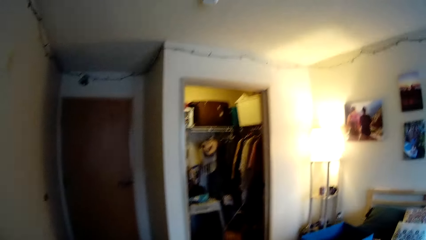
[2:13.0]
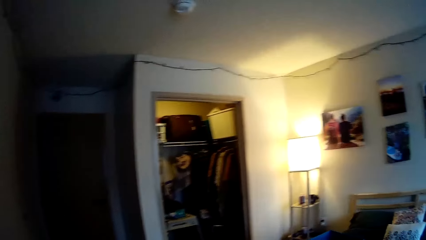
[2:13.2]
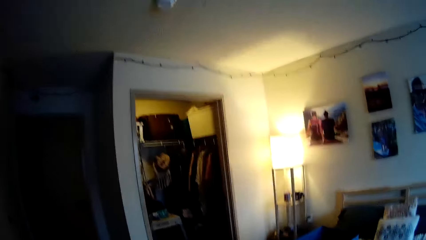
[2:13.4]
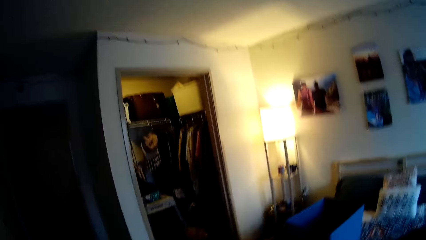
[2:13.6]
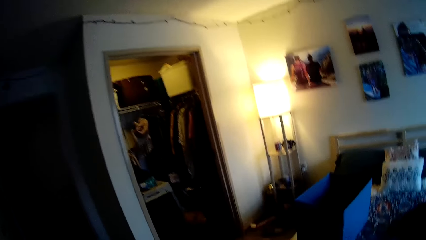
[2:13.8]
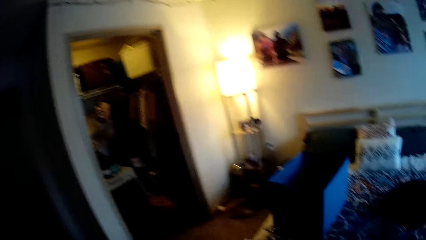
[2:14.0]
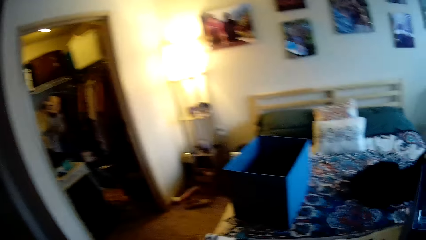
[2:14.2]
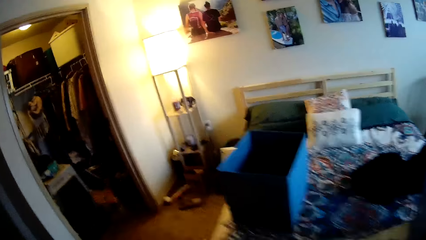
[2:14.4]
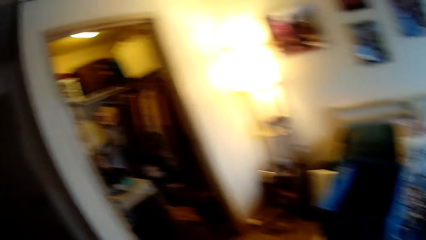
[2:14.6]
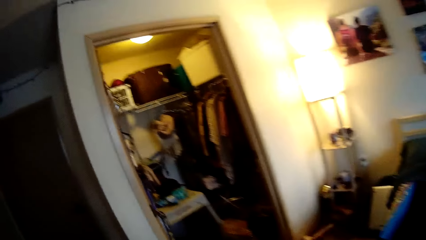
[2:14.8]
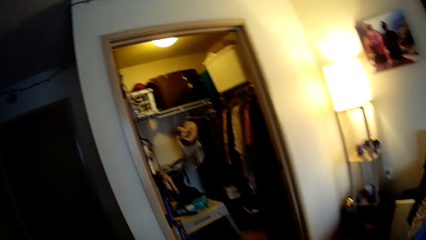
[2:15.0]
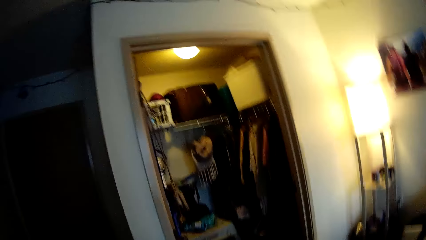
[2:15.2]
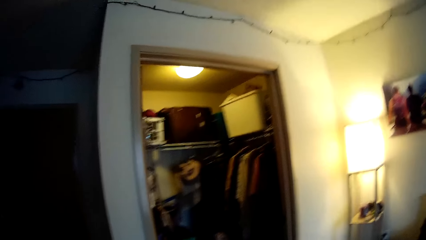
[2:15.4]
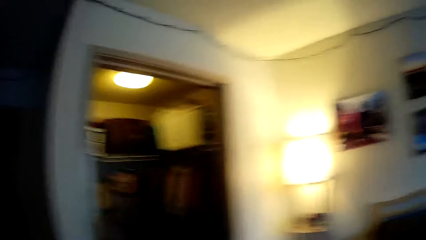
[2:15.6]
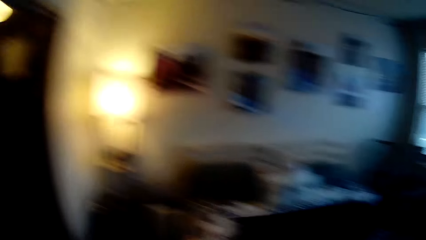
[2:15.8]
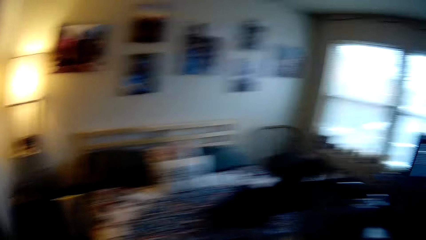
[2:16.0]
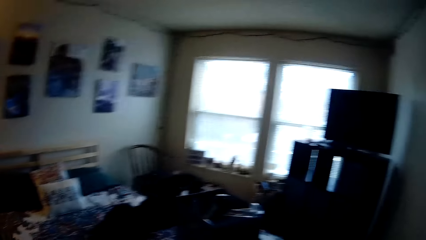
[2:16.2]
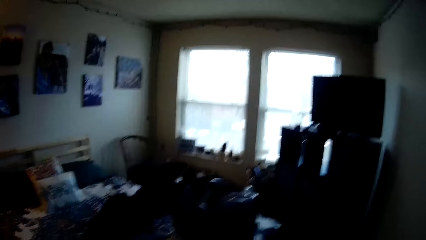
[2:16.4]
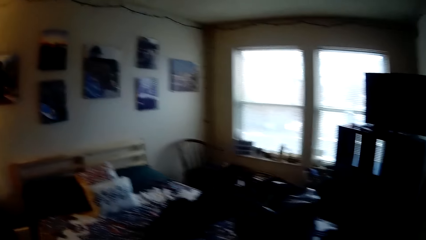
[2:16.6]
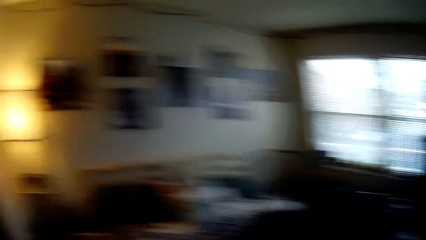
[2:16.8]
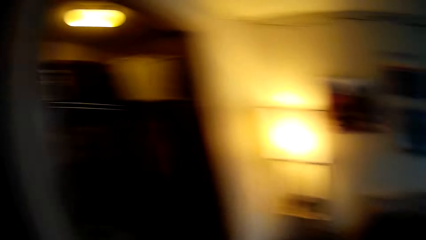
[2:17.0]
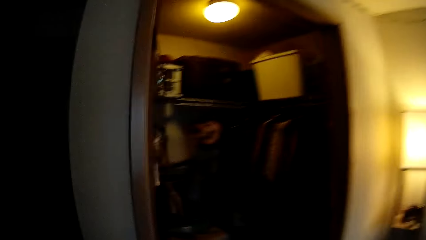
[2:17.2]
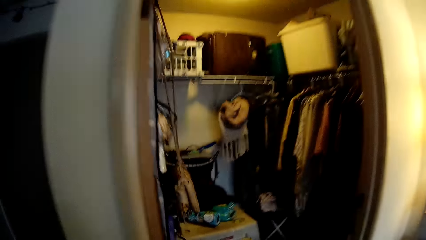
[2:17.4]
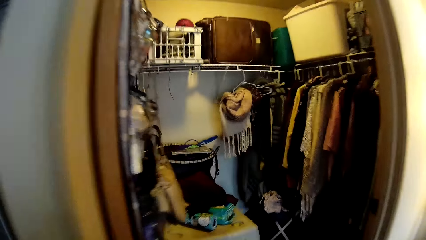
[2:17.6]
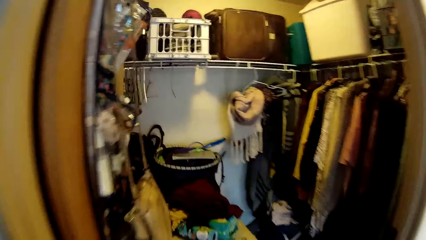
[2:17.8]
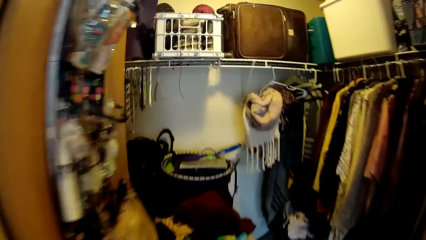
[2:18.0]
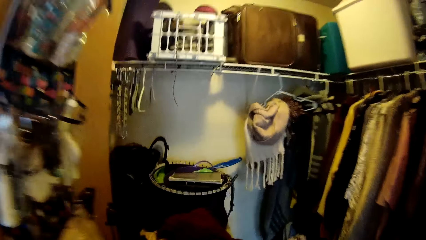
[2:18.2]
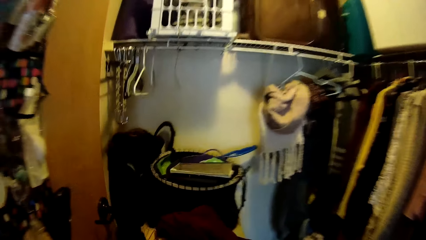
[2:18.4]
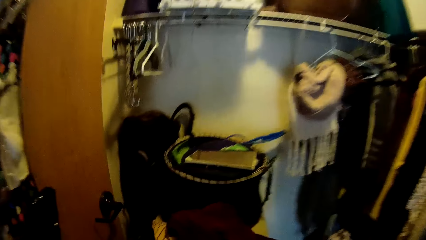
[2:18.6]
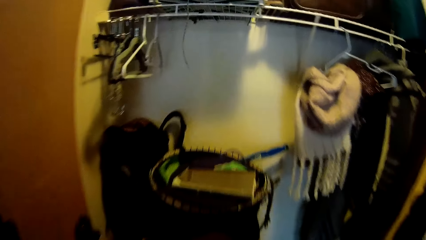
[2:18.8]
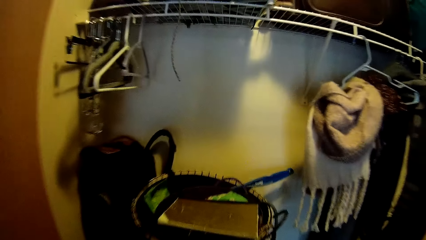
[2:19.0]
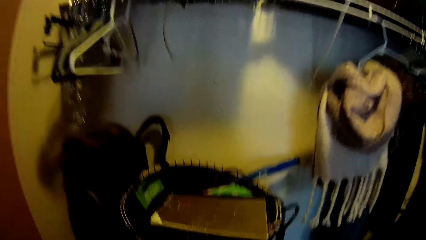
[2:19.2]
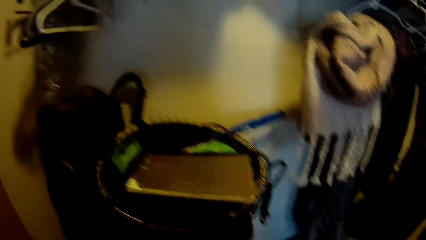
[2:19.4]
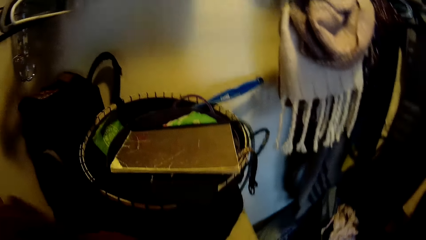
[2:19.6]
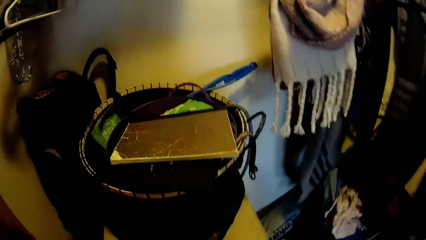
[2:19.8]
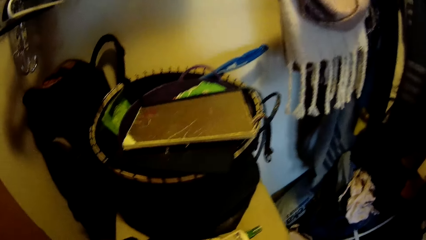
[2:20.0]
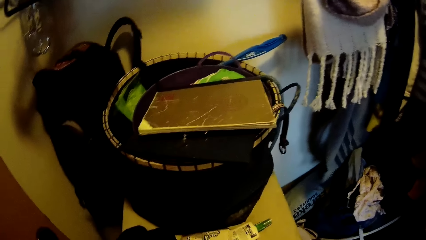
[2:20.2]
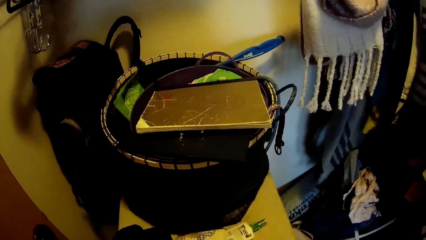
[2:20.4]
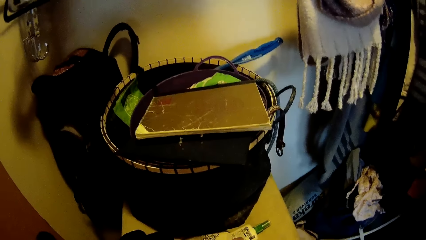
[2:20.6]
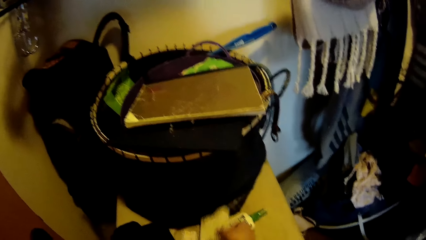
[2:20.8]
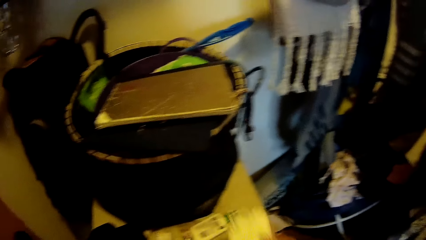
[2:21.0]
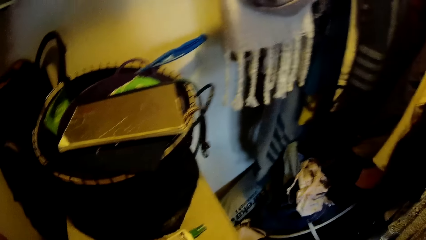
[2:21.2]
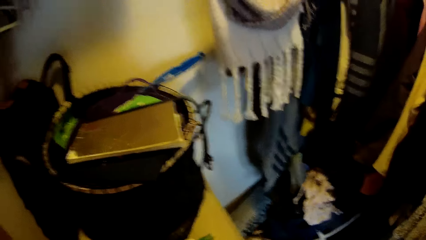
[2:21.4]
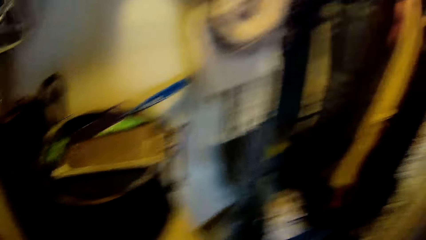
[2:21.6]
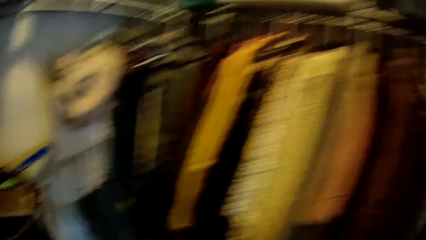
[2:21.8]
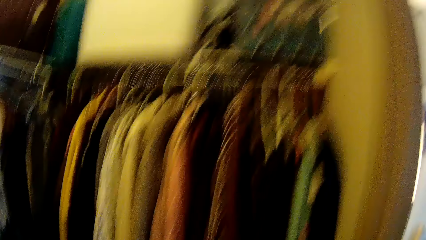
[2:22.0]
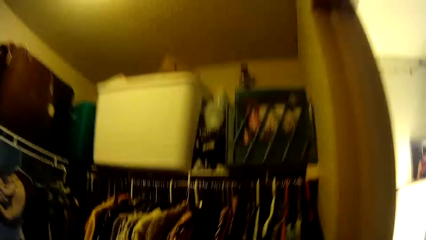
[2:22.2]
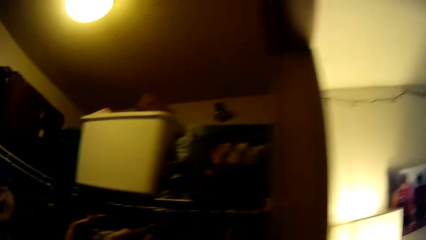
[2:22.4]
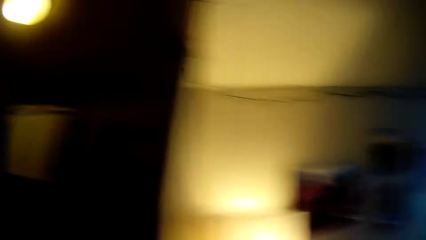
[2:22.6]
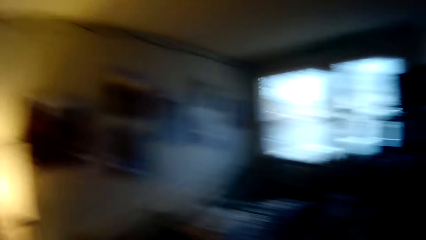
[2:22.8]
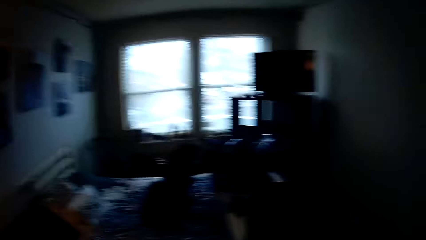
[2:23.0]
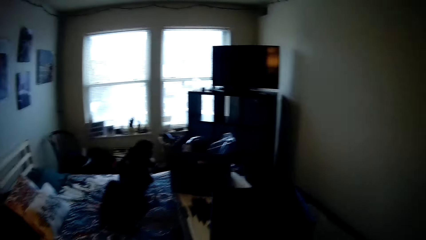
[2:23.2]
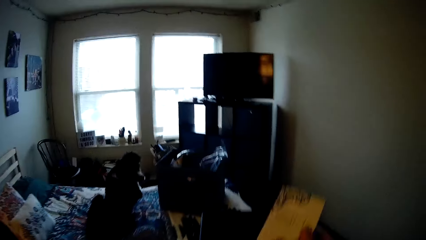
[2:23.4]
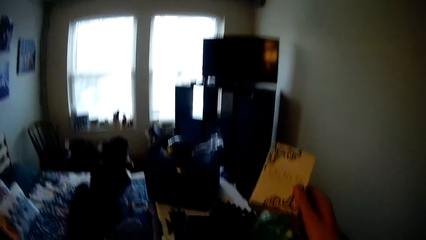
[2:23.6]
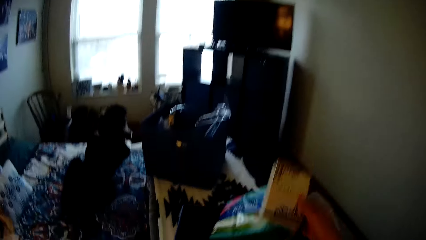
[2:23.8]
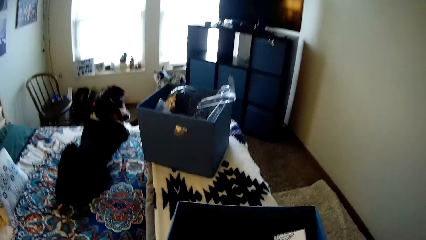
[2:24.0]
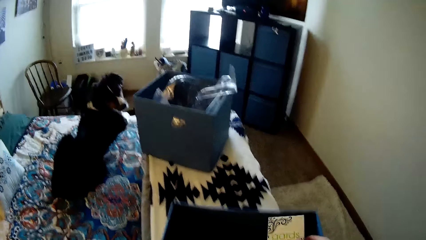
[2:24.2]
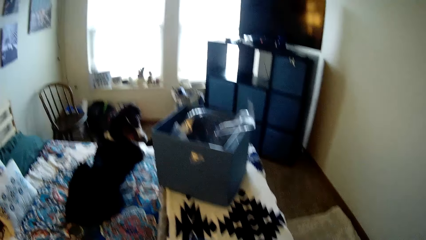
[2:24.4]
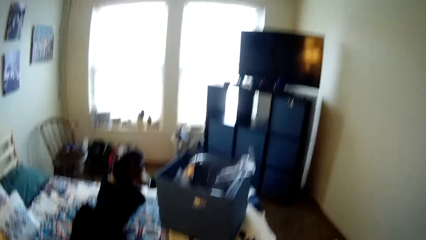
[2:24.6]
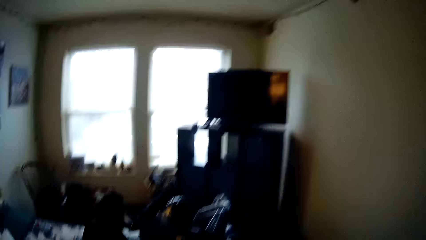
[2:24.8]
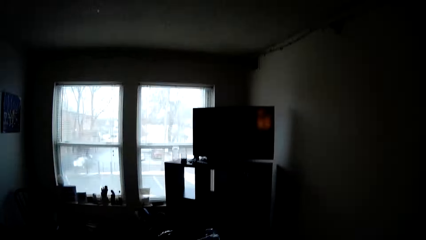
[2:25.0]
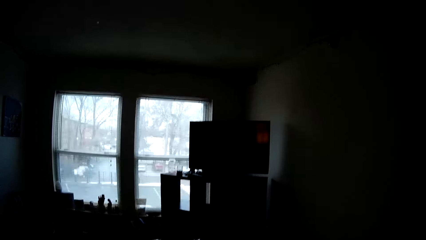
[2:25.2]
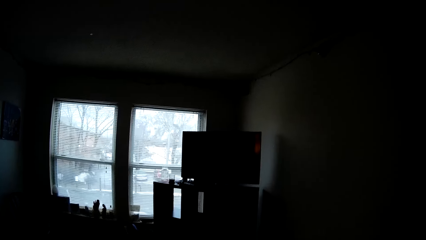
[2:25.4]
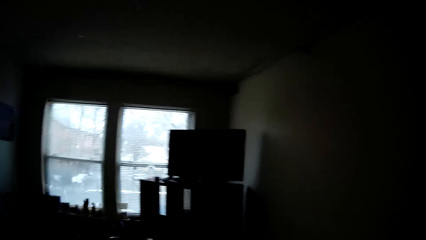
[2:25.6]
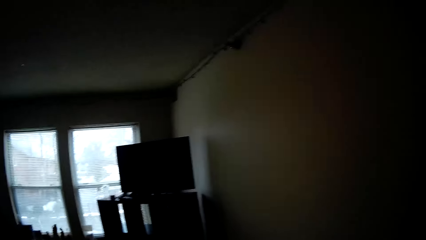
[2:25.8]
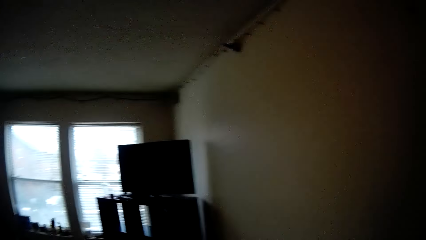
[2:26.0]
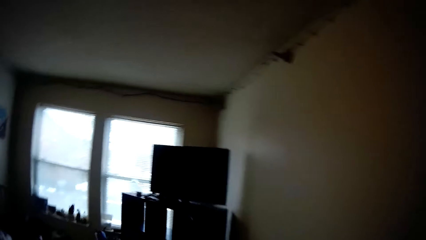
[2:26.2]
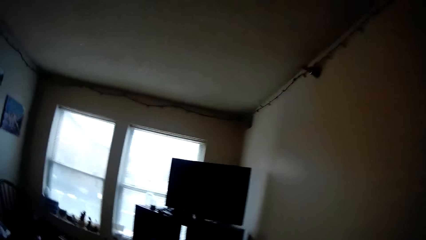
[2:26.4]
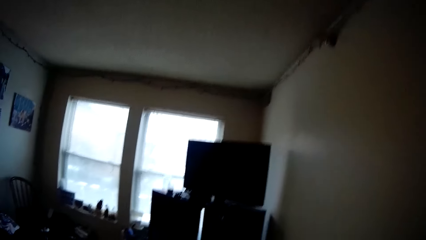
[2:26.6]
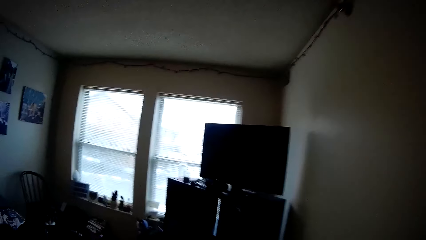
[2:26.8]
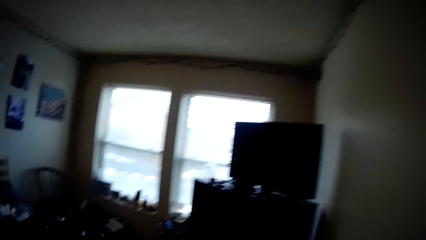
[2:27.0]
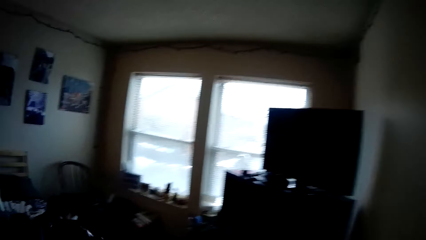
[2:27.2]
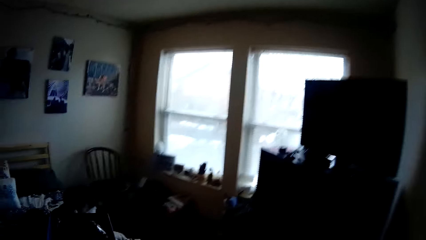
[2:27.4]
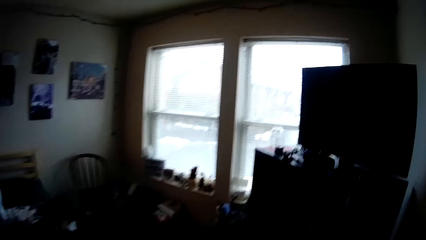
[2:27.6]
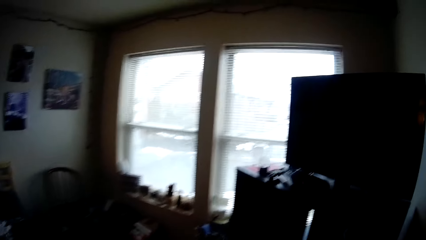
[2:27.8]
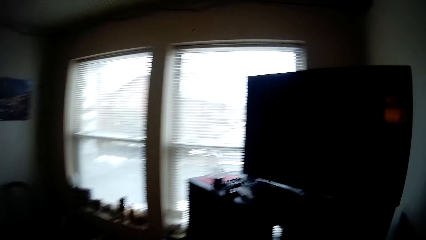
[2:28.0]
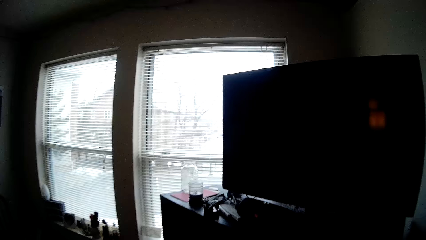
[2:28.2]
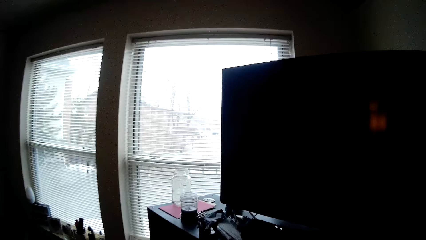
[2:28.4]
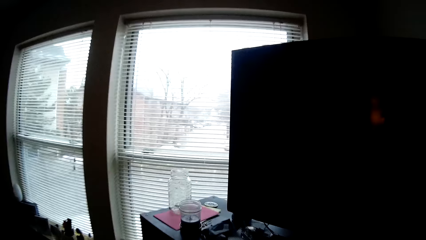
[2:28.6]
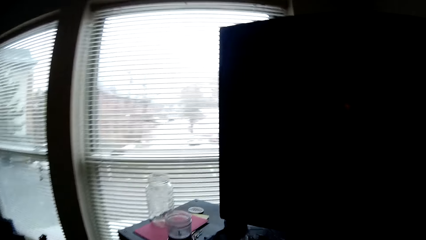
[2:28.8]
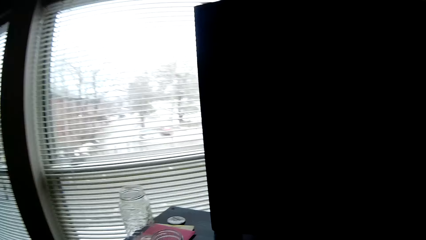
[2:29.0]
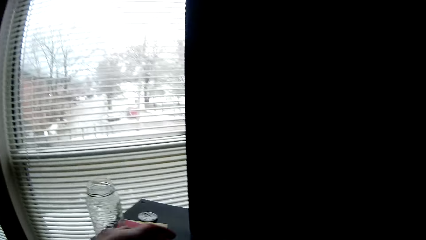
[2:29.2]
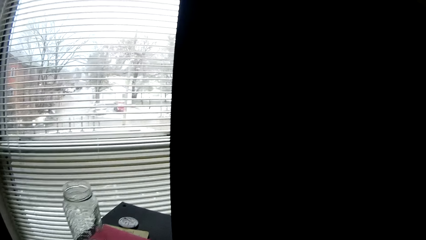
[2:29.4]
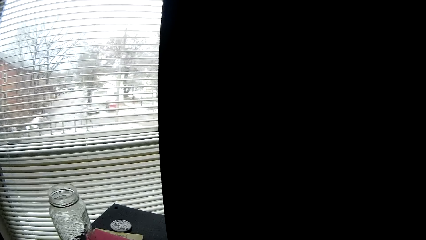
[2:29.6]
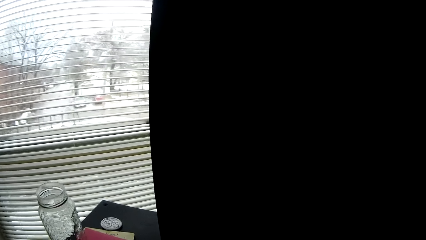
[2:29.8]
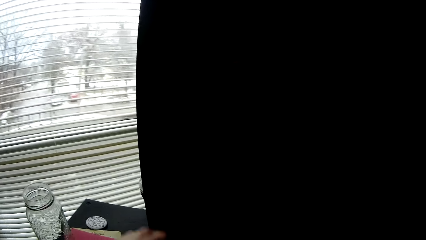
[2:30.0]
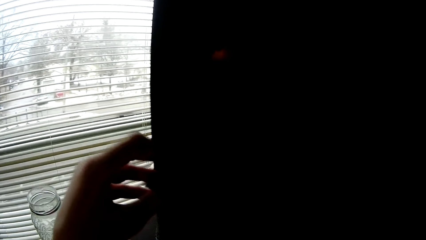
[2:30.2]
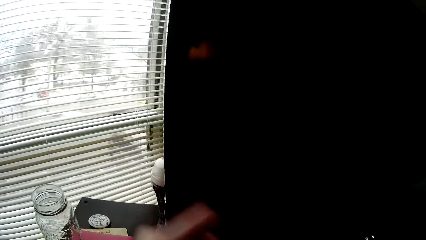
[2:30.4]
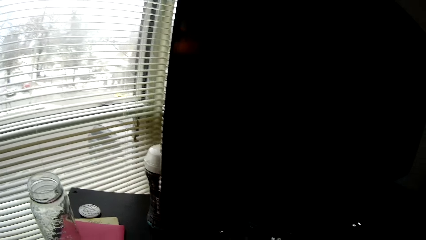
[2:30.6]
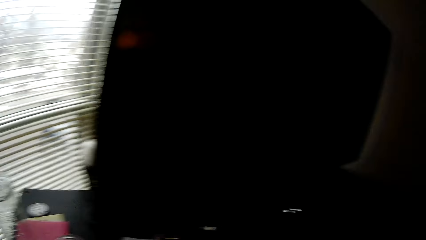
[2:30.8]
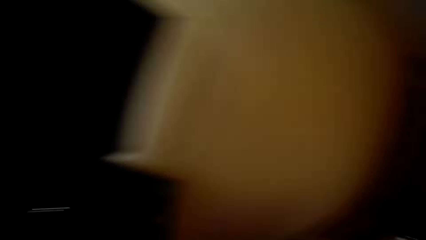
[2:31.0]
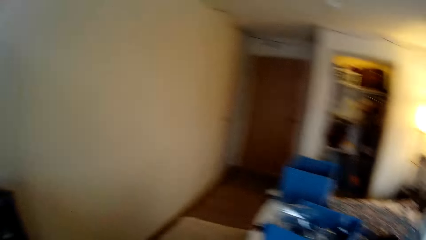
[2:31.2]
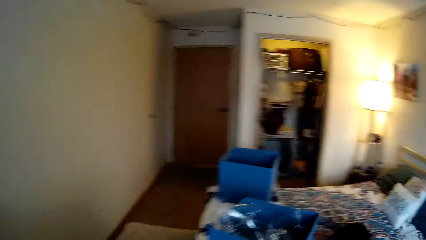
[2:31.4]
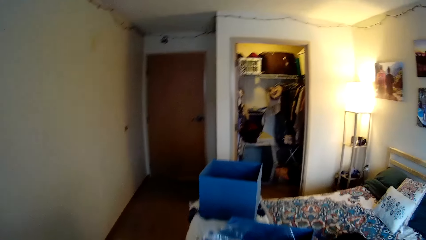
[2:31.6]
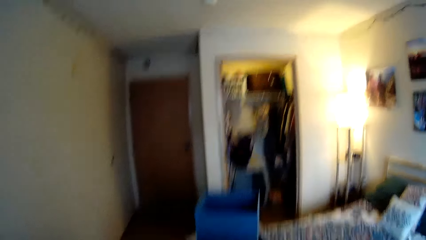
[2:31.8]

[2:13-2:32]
The camera wearer looks at the cloth store. He walks into a closet in the bedroom. He picks a diary on a carton in the closet with his right hand. He walks out of the closet into the bedroom. He puts the diary in the drawer on the bed with his right hand. He picks up a book on the cloth shelf with his left hand.
